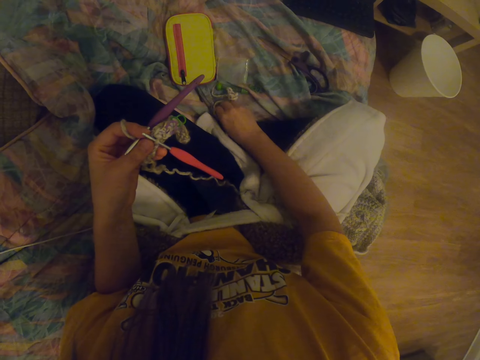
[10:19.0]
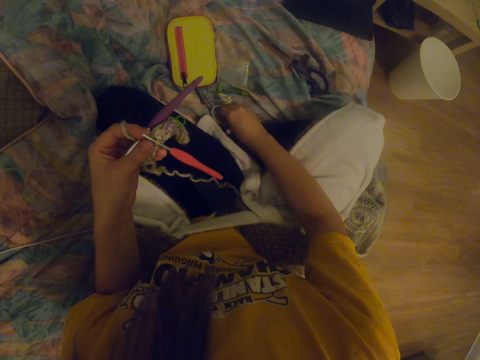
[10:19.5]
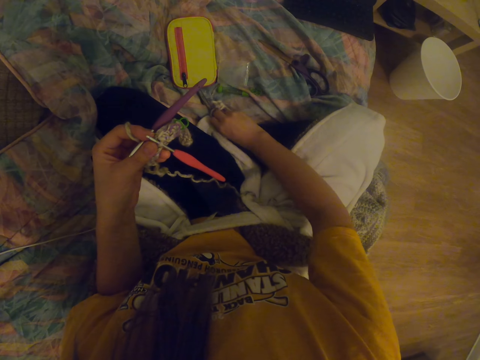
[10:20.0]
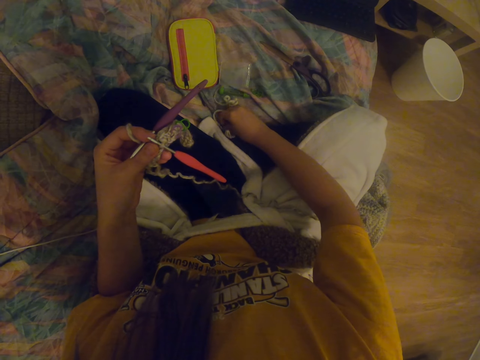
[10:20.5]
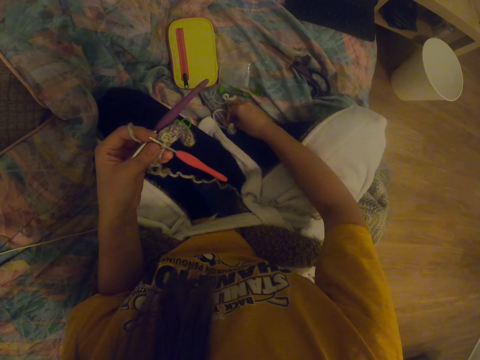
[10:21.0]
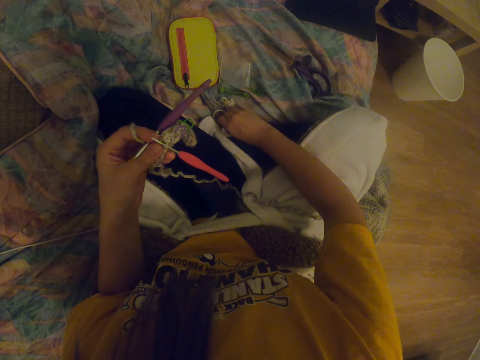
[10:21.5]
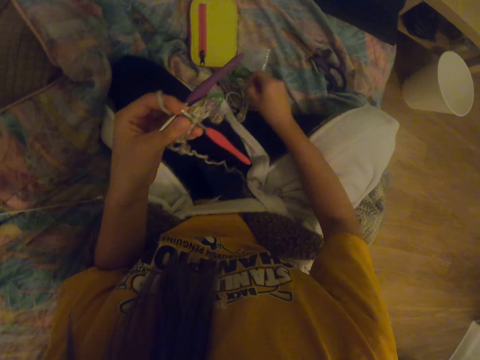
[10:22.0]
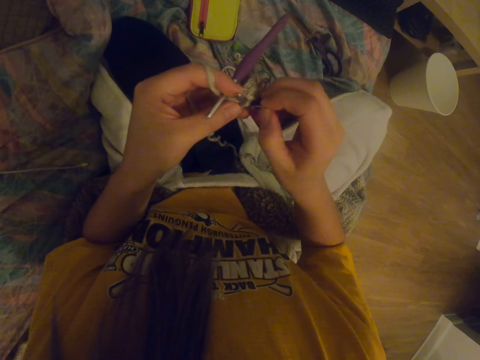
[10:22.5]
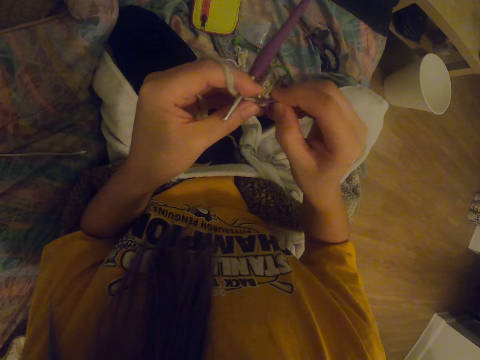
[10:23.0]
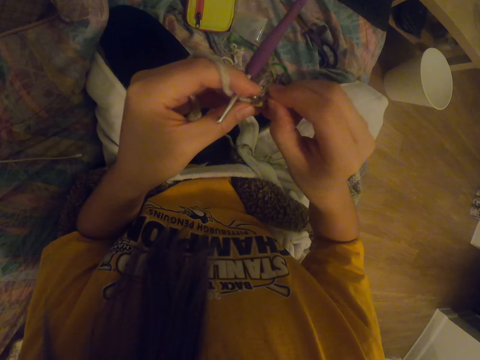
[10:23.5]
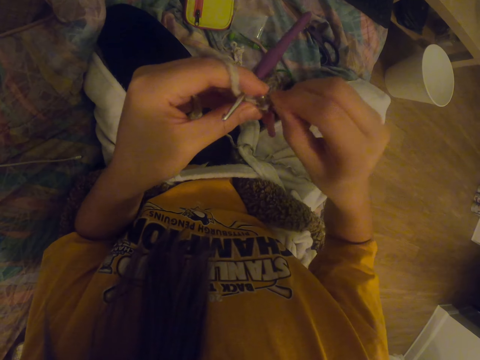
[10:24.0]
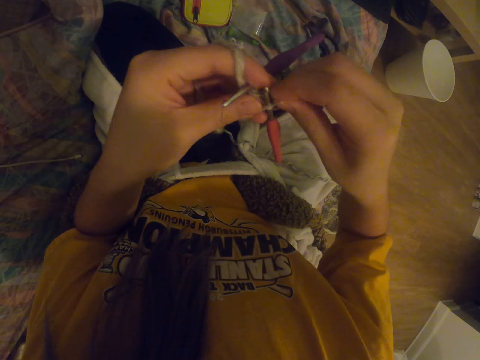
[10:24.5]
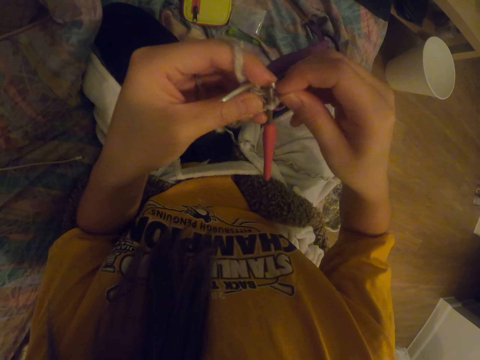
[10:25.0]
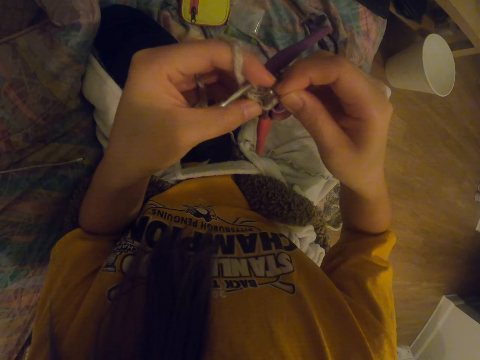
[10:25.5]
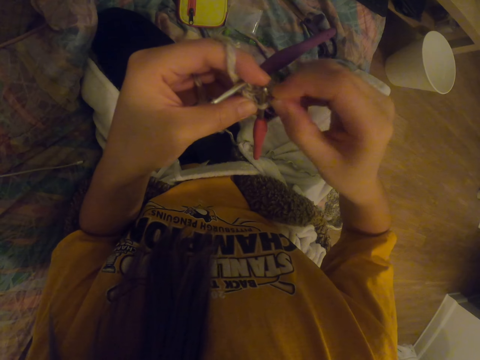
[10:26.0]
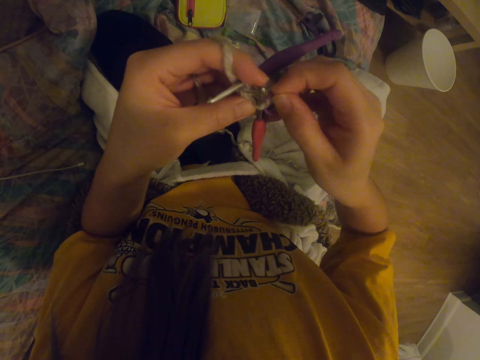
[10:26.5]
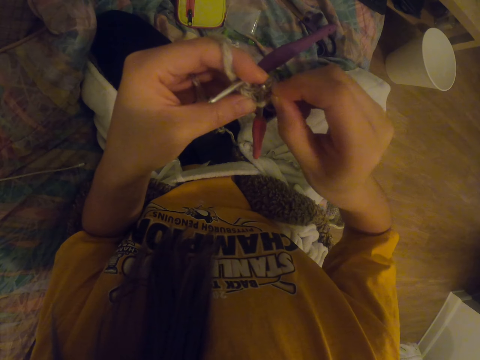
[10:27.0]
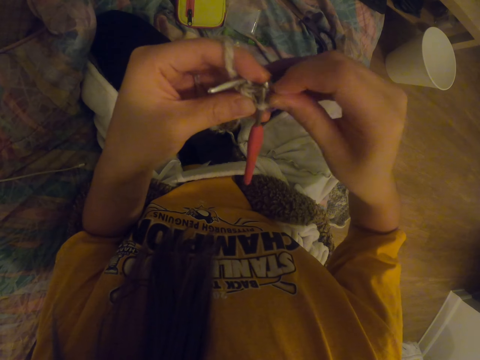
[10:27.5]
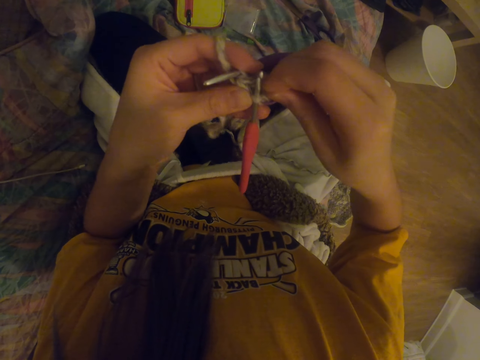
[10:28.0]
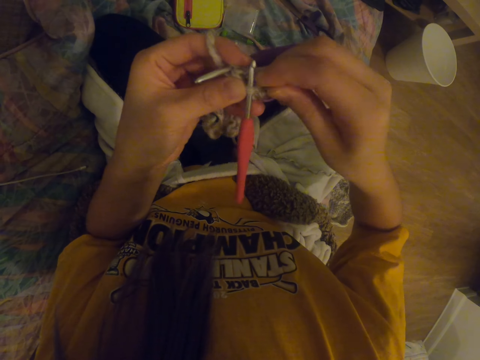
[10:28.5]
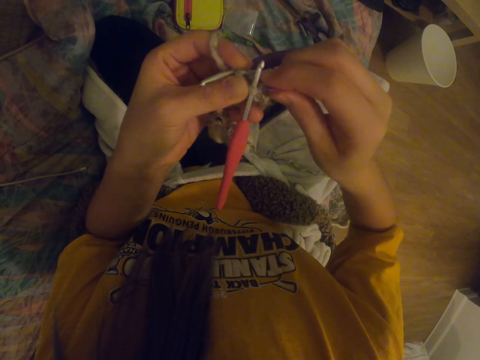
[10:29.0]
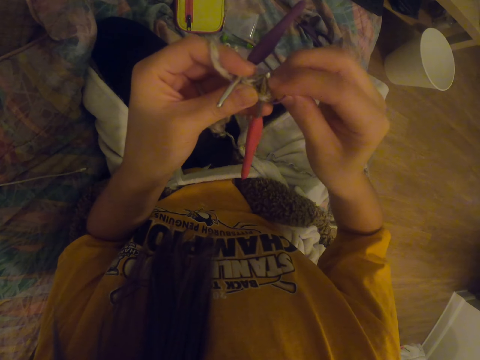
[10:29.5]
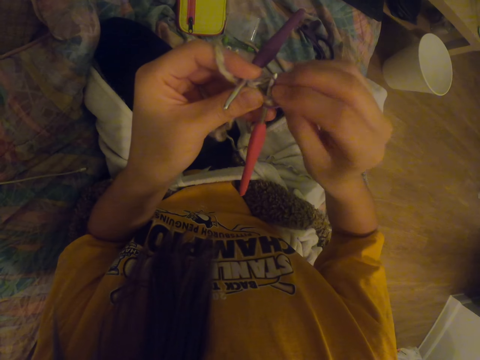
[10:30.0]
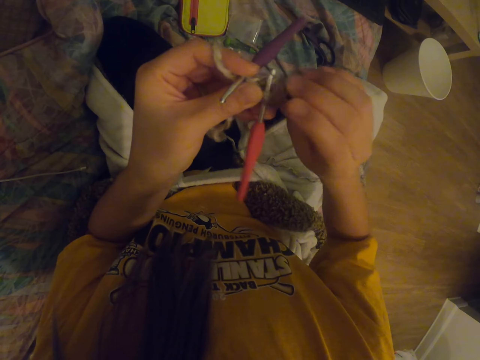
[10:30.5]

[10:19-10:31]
The camera wearer picks up a hook on a fabric. They fix a decoration to the garment. They put the hook in the fabric.

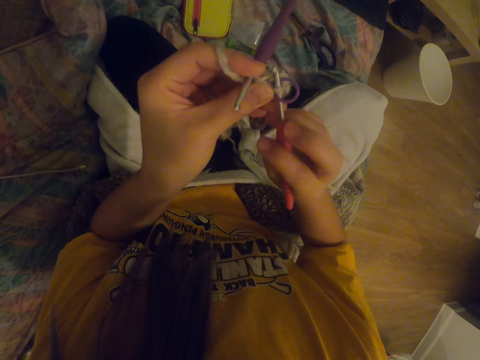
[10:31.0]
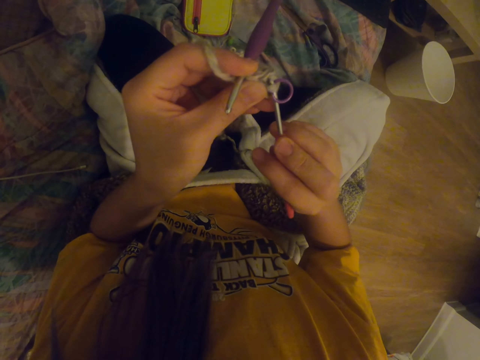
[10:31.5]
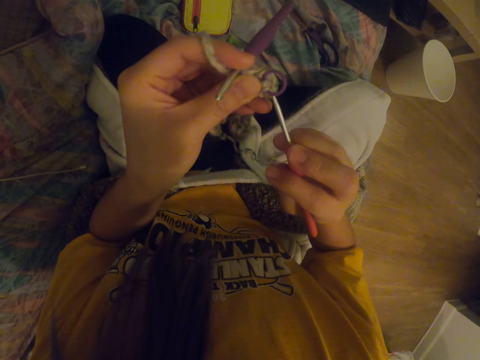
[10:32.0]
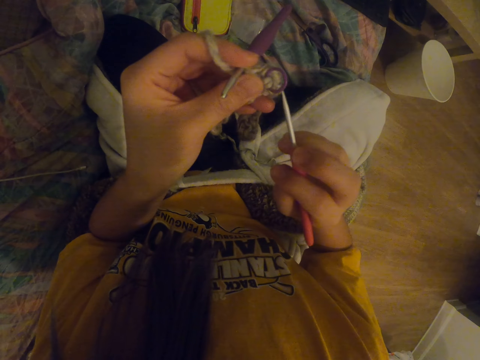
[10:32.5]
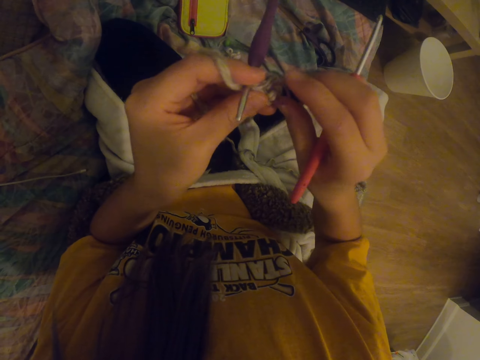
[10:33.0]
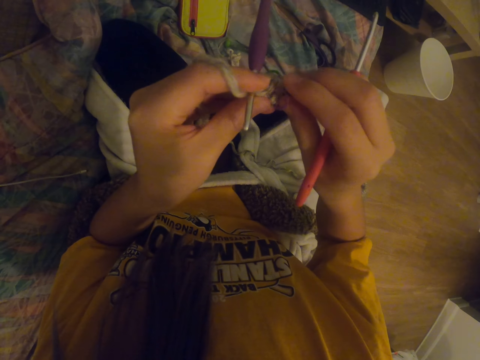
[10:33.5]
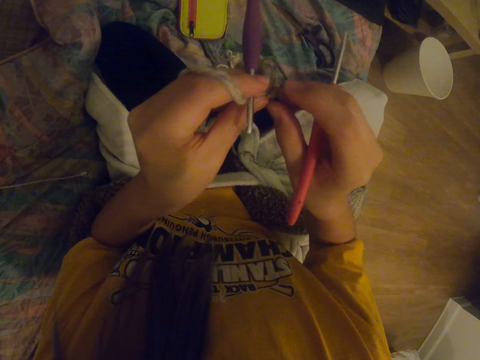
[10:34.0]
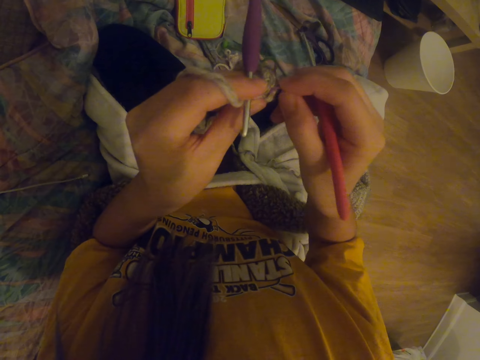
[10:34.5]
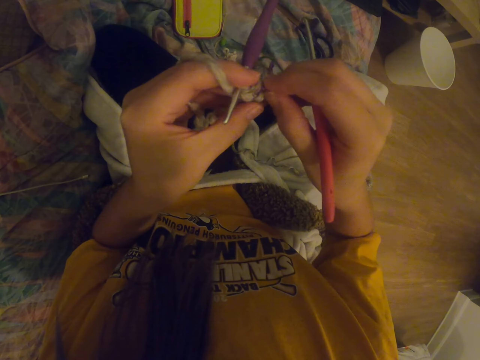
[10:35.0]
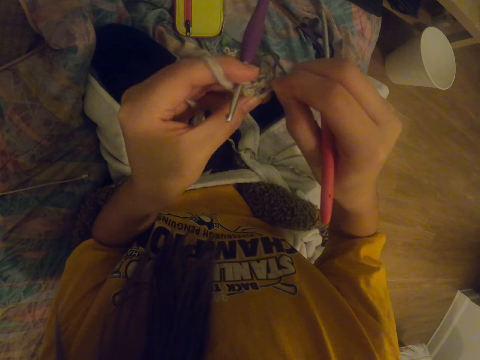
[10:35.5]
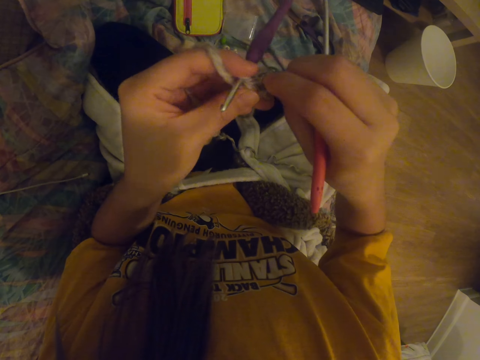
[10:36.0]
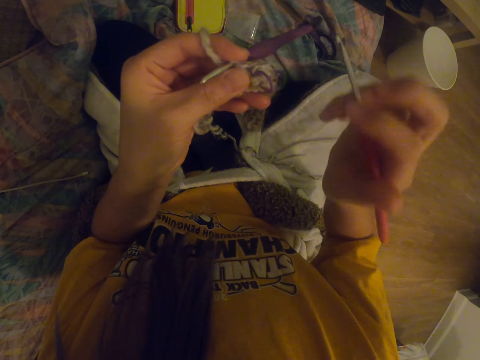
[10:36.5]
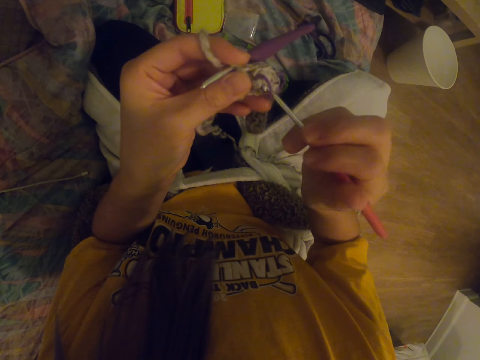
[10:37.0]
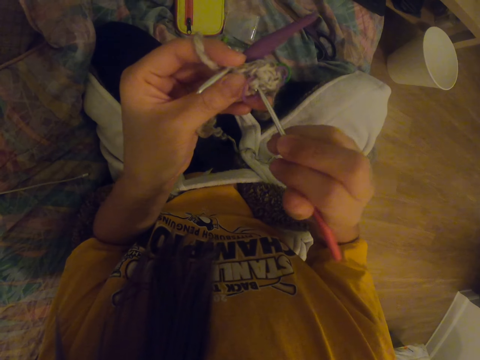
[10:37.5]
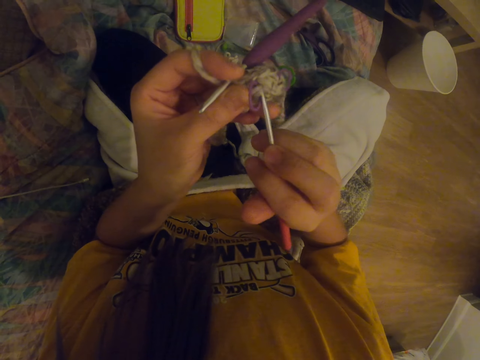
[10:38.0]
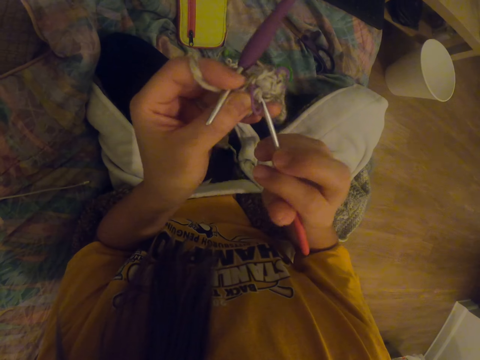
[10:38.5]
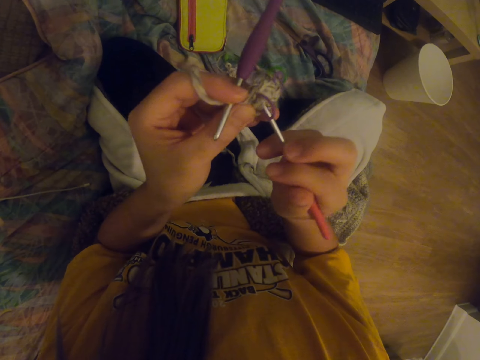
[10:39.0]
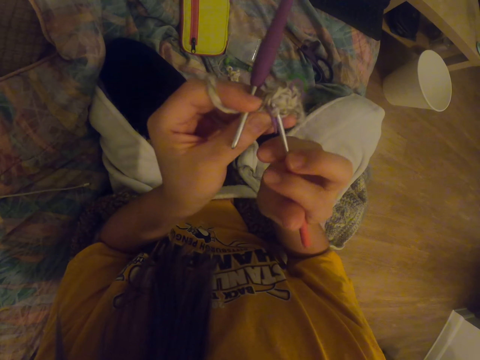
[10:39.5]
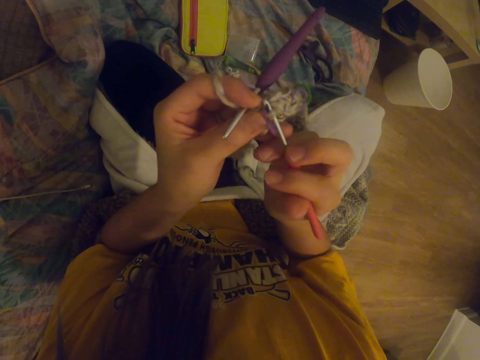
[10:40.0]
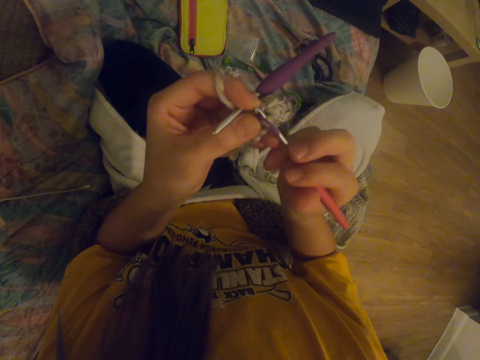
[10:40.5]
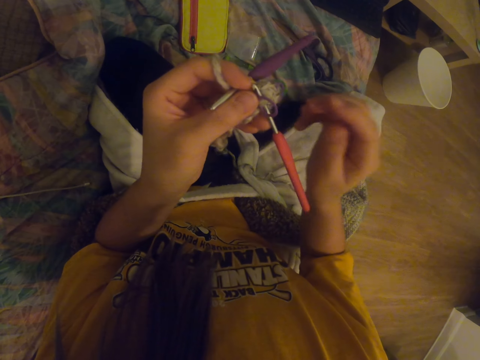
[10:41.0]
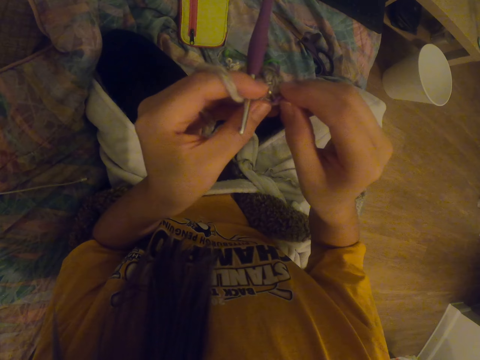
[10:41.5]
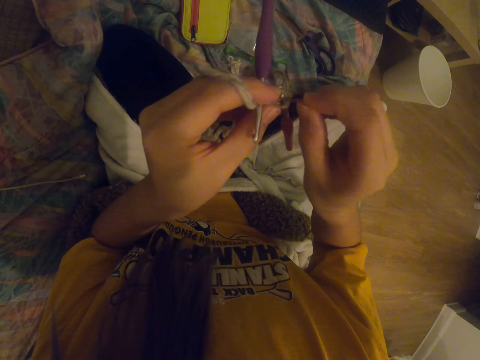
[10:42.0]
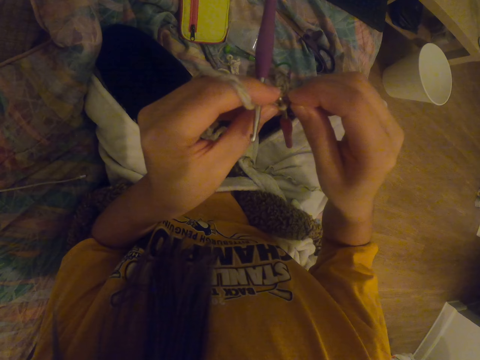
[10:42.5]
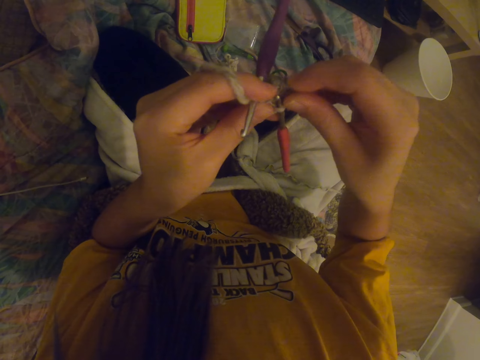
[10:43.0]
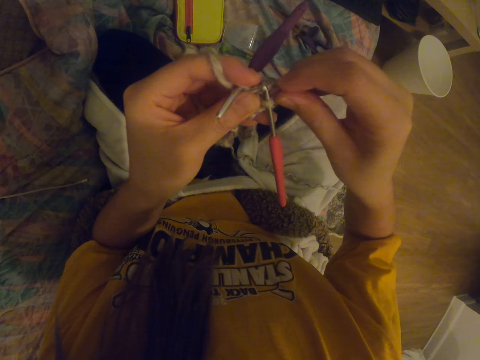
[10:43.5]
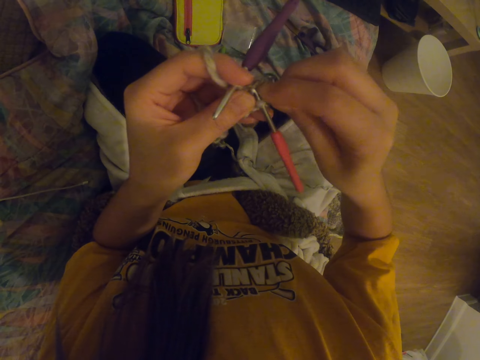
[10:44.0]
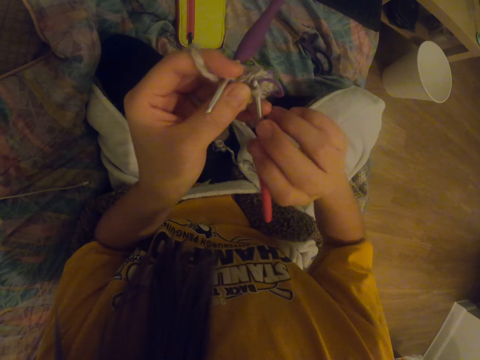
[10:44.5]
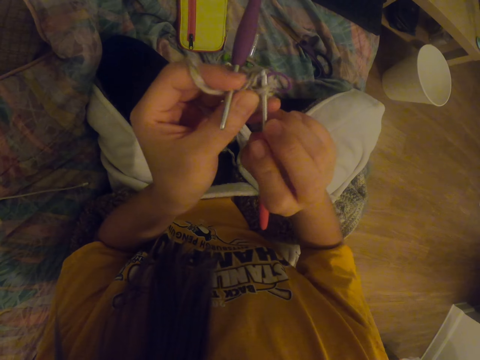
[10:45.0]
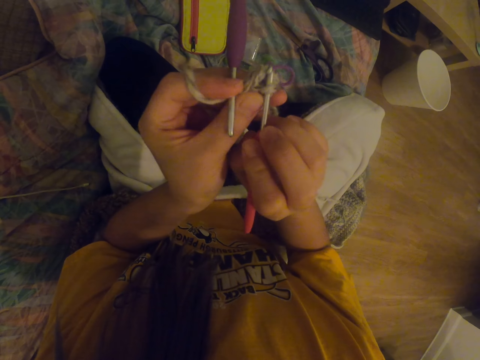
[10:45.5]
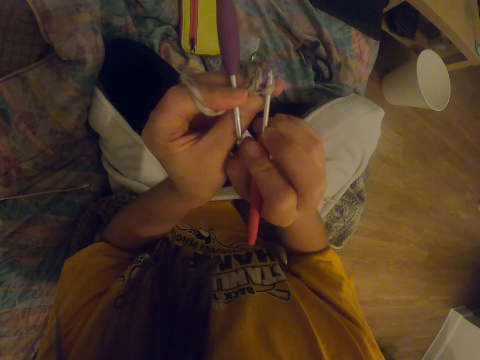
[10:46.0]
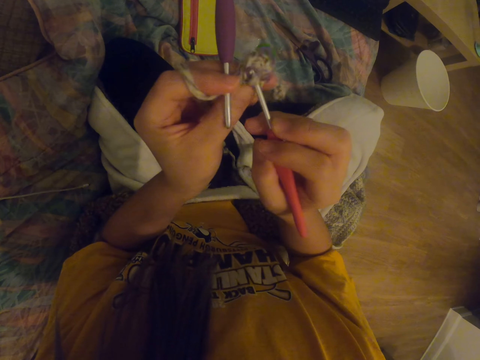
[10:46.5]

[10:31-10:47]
The camera wearer removes a crochet hook from a fabric. They fix a decoration to the garment. They hold the hook with a hand. They put the crochet hook in the fabric. They fix the decoration to the garment. They put the hook in the fabric. They hold the crochet hook with a hand.
